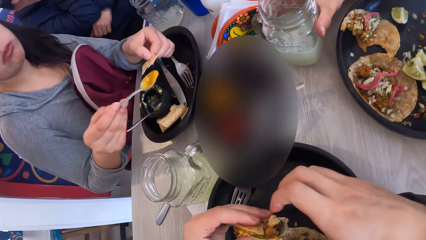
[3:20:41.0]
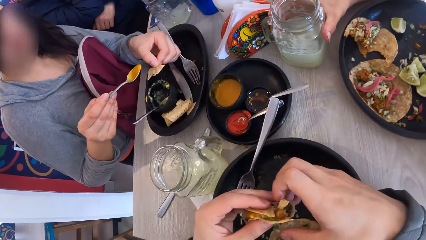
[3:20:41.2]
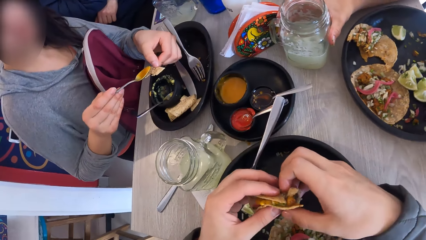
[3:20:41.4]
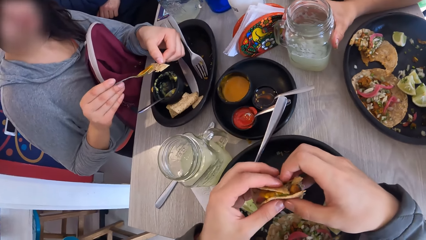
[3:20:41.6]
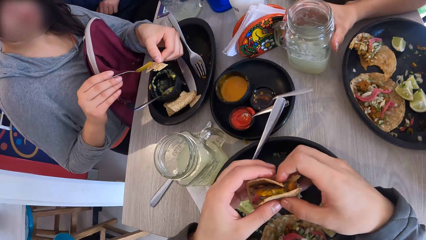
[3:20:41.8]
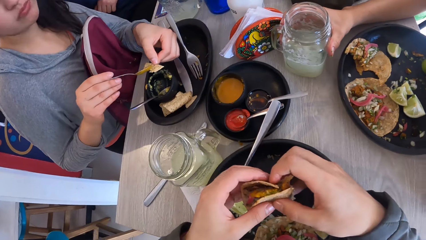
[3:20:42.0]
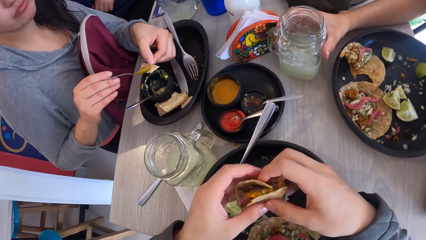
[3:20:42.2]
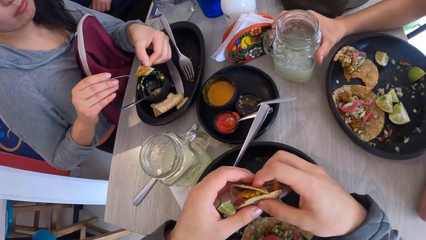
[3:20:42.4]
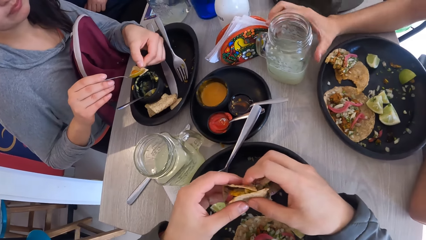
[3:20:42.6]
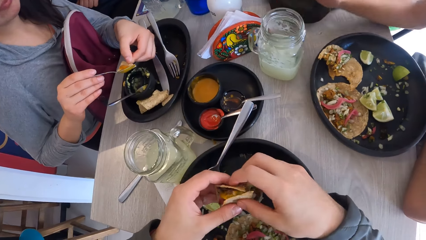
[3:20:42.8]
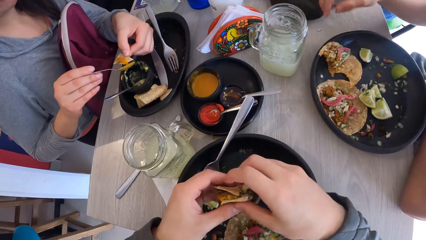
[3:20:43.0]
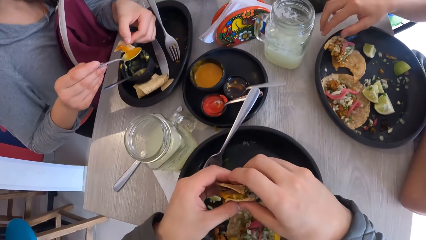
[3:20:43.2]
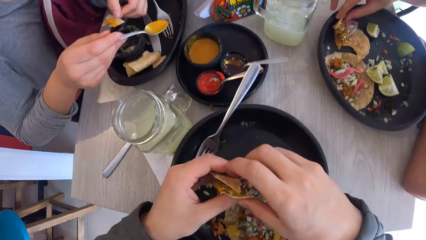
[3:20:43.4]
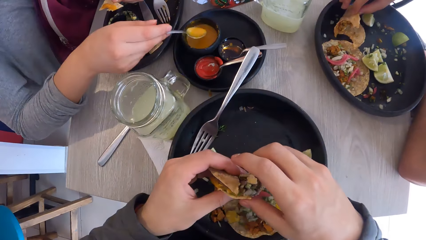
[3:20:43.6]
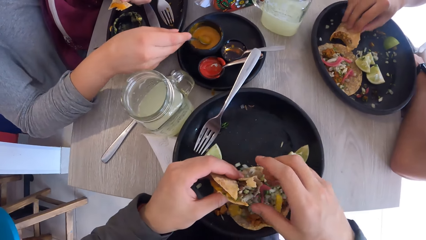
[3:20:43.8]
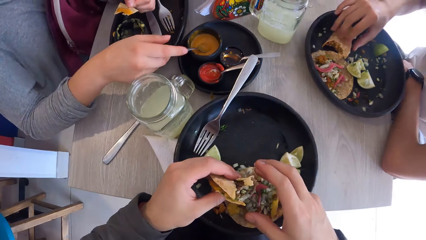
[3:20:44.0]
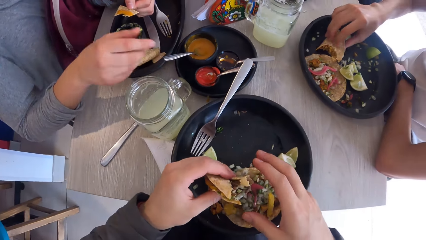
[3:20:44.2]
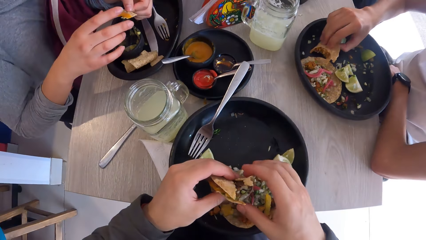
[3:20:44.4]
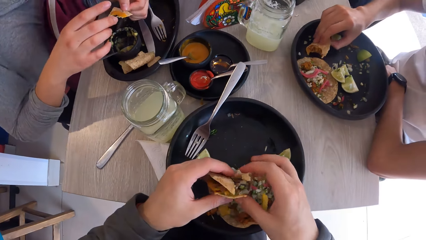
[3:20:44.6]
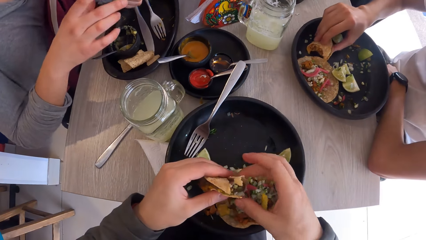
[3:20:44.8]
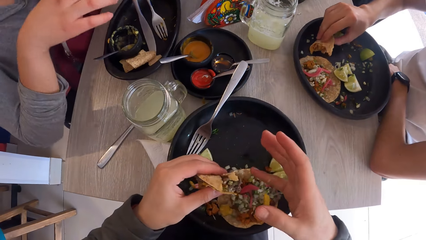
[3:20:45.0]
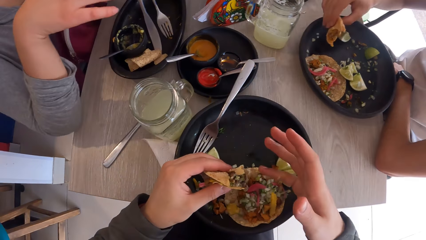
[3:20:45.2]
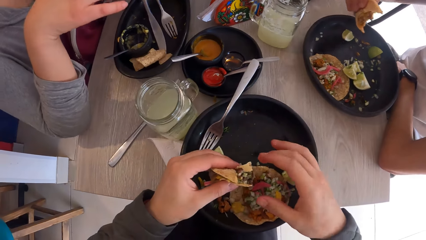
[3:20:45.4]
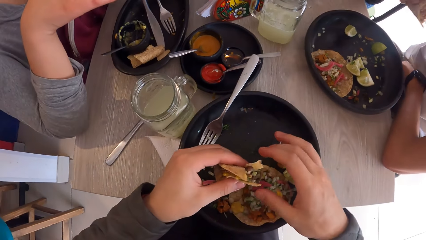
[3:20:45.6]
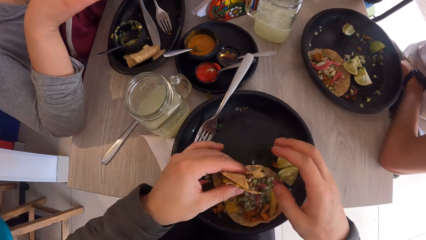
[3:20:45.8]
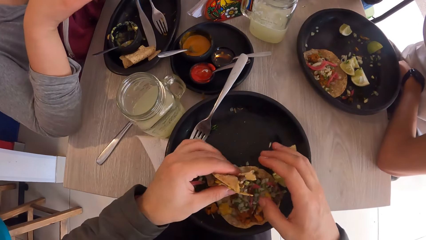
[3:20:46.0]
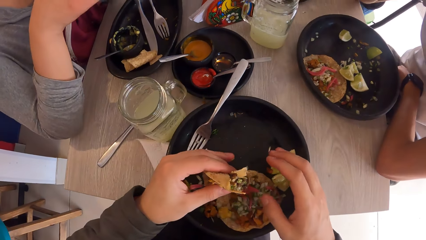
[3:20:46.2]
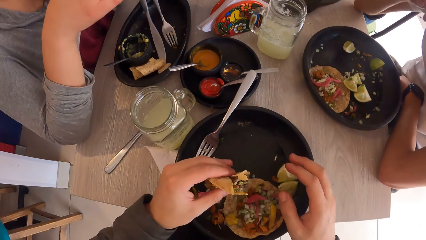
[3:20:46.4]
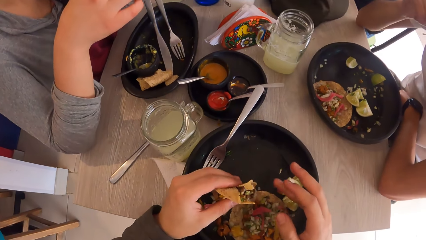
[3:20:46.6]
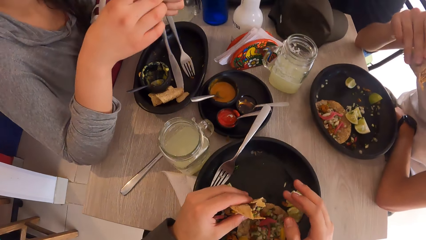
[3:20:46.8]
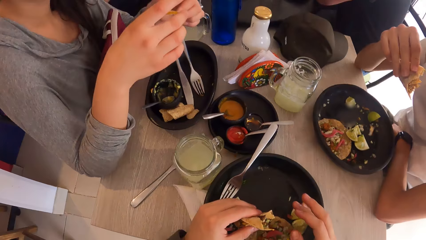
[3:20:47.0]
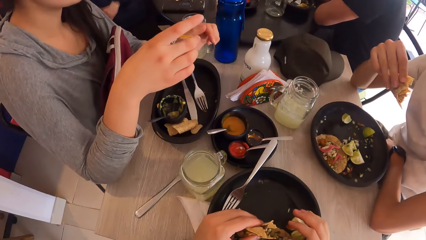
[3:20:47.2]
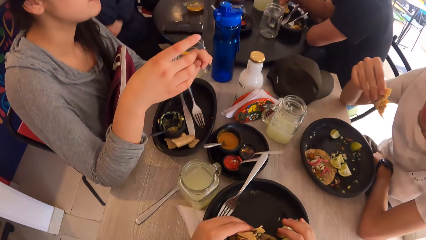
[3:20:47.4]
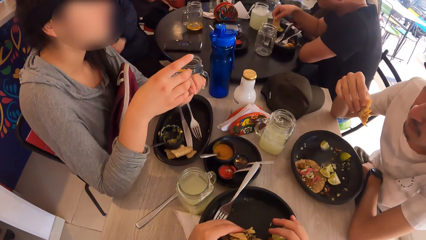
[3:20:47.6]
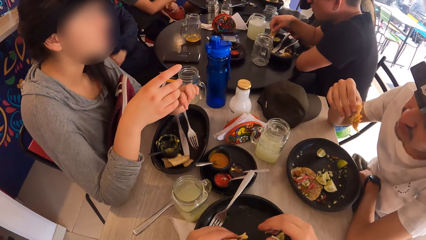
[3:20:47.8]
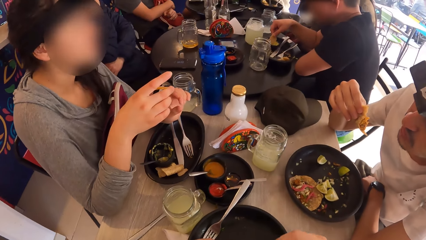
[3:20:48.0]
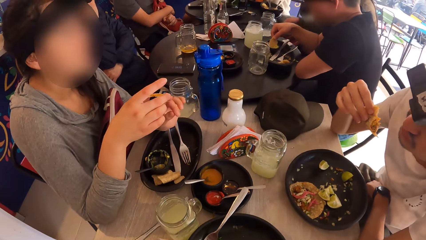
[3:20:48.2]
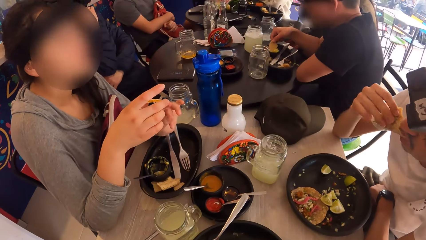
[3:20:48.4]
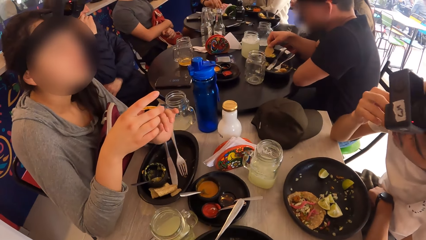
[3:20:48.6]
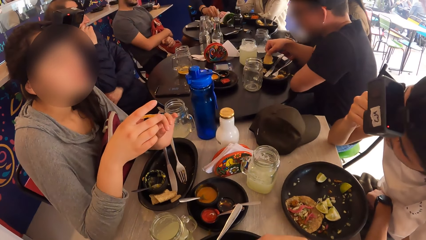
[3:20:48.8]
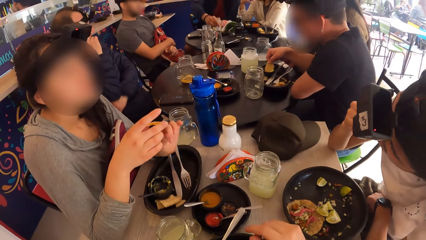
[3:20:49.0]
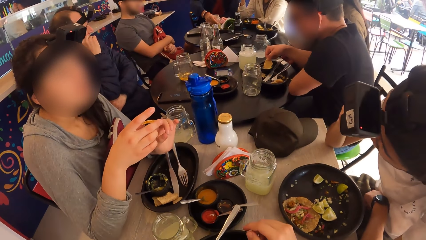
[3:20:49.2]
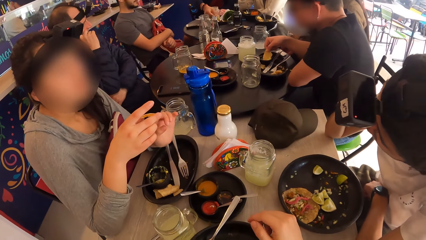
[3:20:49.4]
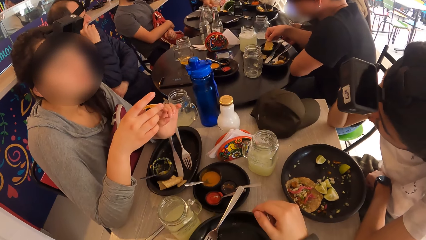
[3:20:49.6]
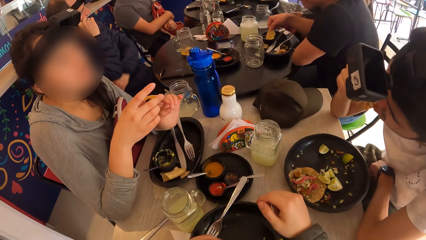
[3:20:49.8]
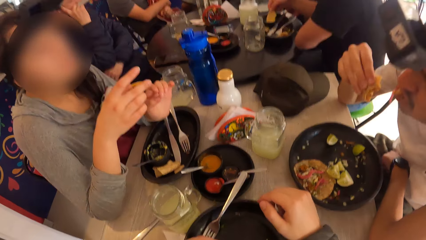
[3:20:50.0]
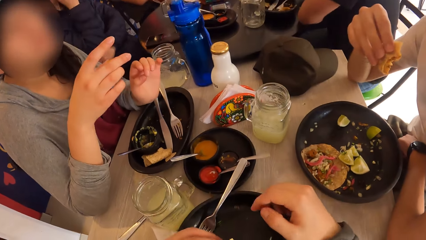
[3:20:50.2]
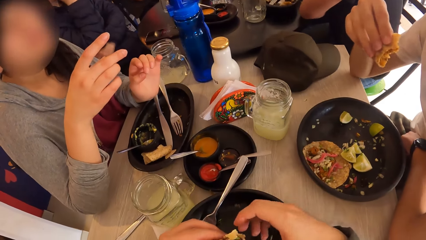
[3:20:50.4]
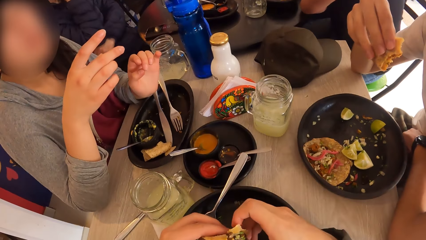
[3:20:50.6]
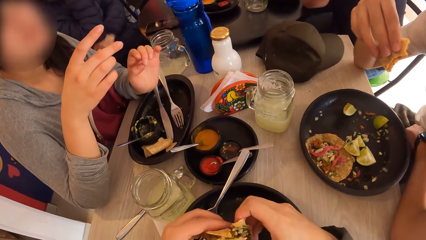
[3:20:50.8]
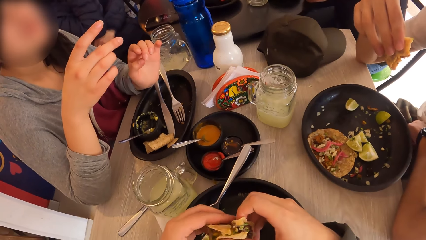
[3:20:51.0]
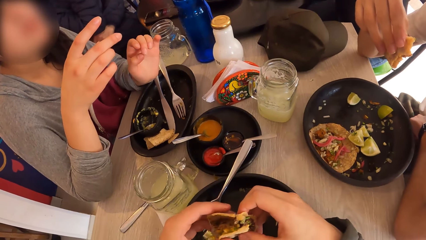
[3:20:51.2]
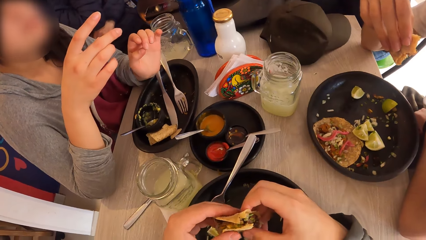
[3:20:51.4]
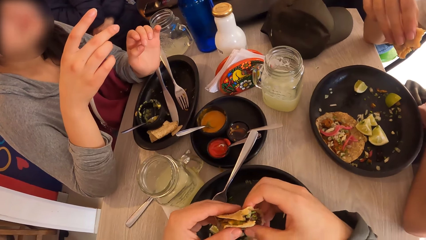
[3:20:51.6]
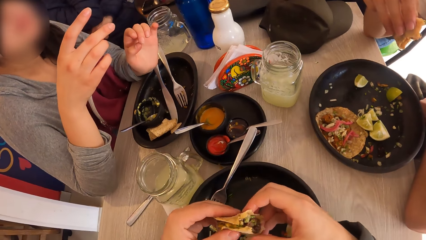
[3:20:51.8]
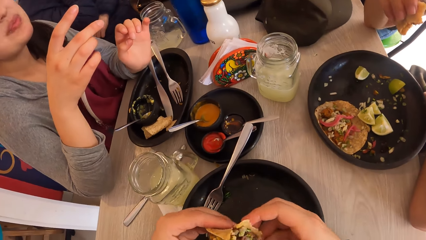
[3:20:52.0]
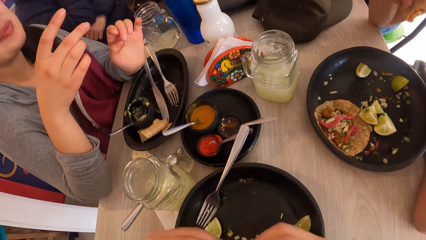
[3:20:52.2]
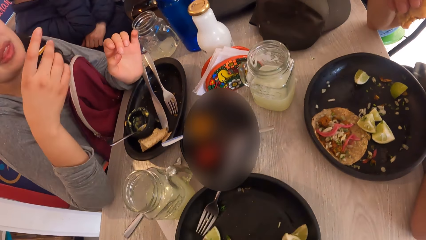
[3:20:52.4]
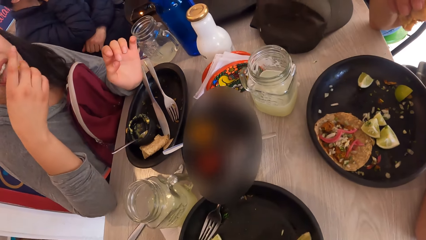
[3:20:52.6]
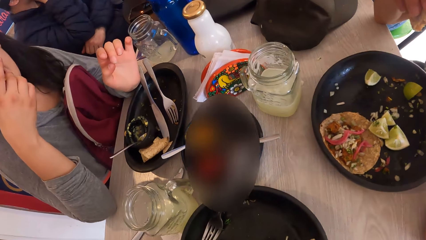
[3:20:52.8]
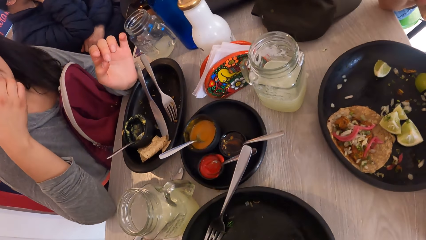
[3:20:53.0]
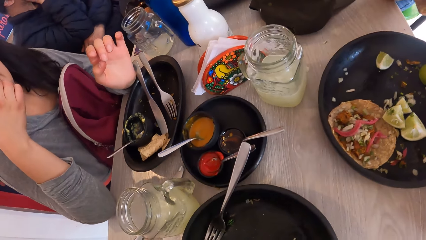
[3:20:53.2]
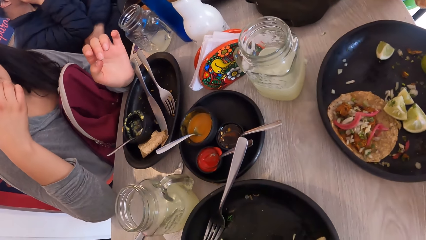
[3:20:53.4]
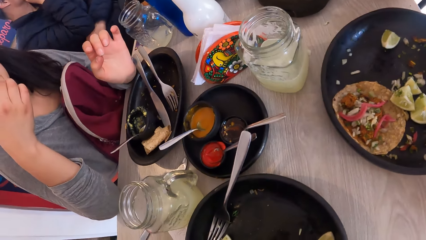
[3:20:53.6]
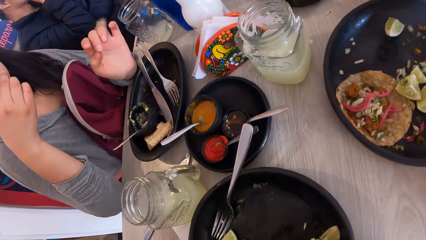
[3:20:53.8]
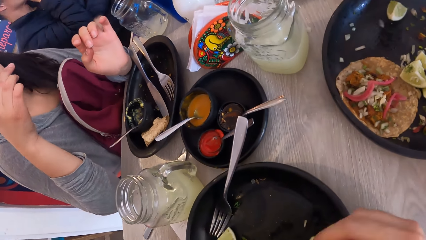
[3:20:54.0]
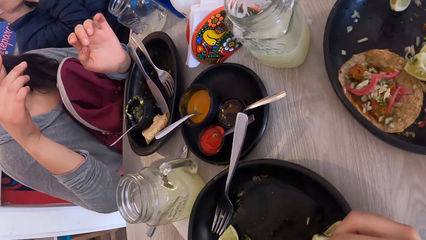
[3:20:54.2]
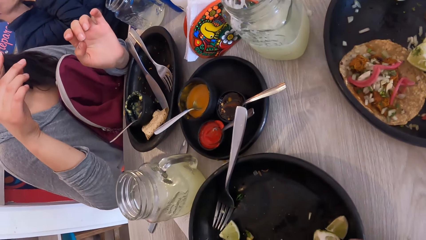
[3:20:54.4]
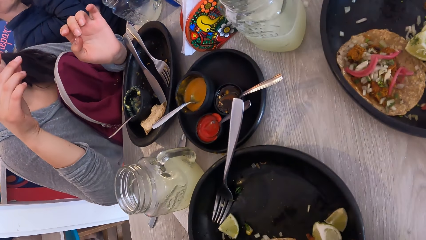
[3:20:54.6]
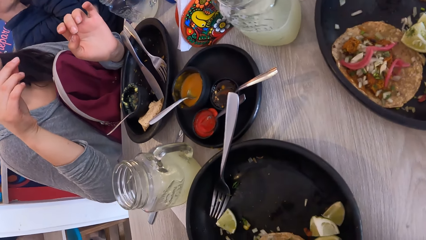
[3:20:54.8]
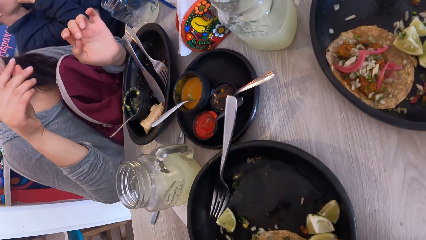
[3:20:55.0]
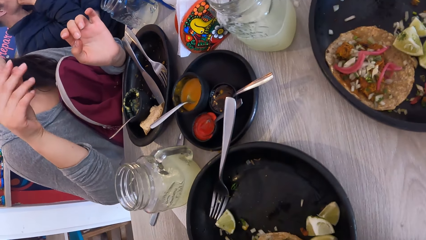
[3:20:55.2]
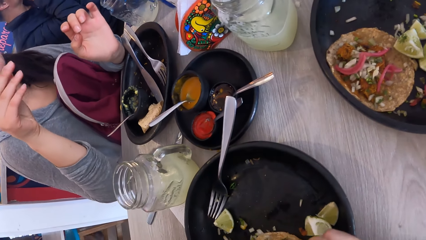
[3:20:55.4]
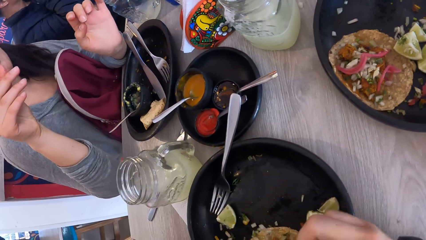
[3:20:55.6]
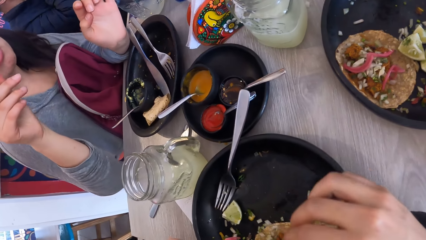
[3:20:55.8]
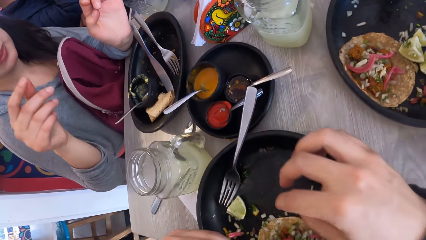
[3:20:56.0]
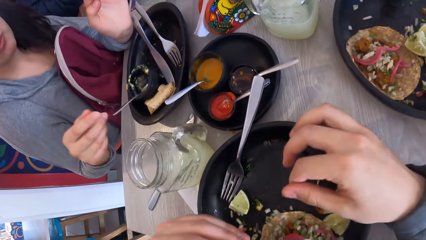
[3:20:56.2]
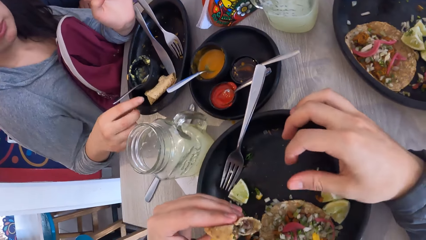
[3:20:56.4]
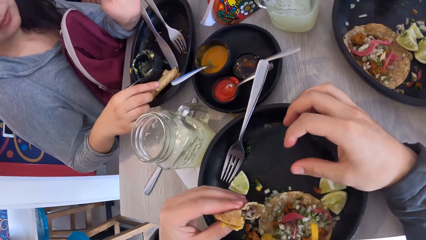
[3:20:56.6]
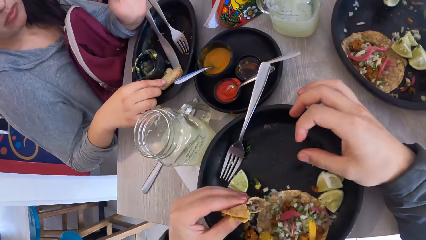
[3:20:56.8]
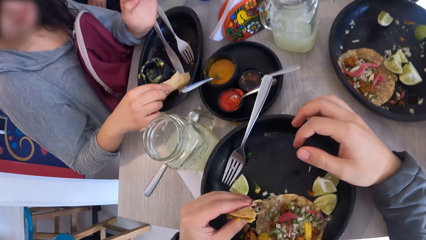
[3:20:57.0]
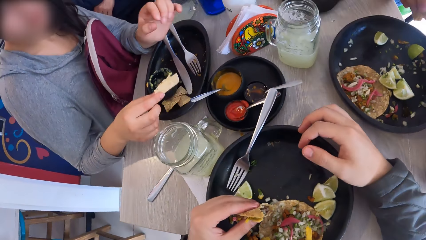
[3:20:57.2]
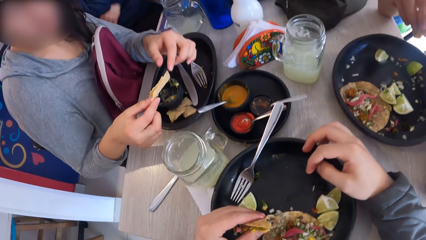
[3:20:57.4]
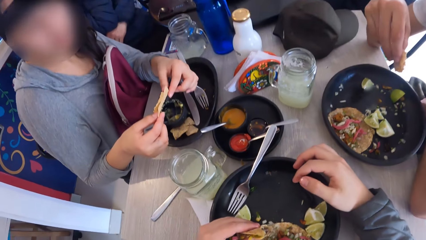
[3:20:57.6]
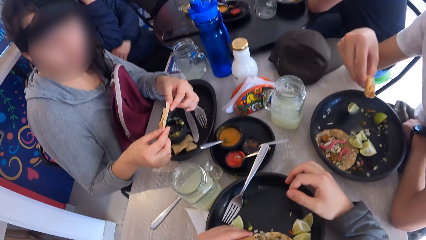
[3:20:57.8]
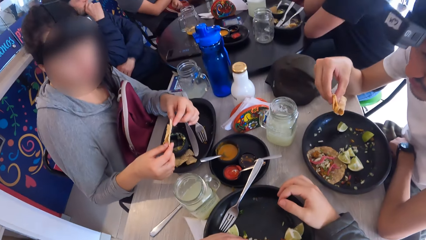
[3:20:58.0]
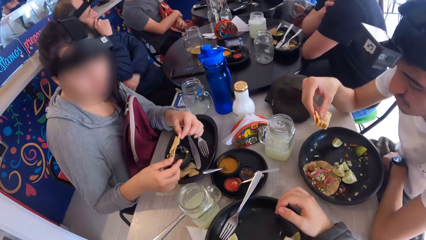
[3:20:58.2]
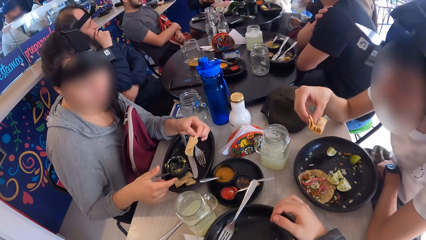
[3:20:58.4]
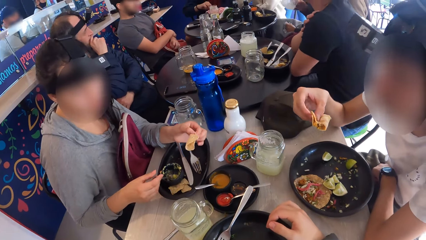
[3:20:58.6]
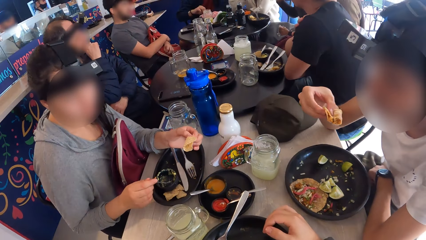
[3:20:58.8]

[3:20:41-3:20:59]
The woman scoops sauce from a bowl and applies the sauce to the taco wrap with the spoon in her right hand. The camera wearer holds the meal with her hands. The woman drops the spoon in her right hand in the plate on the table. The man lifts the meal from the plate and eats the taco in his right hand. The camera wearer looks around the table. She looks around the table again. The woman eats the taco in her right hand. The camera wearer rubs her fingers together. The woman picks a taco wrap from the plate with her right hand and passes the taco in her right hand to her left hand.
